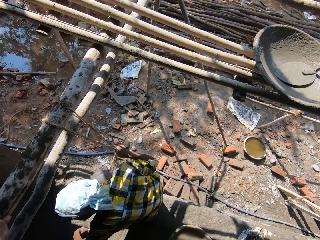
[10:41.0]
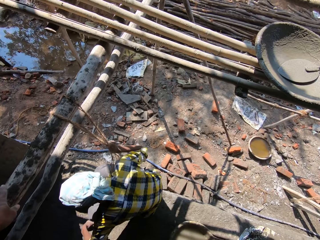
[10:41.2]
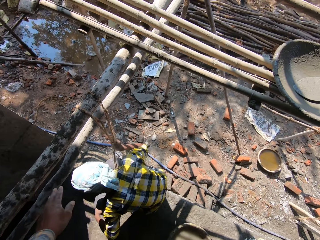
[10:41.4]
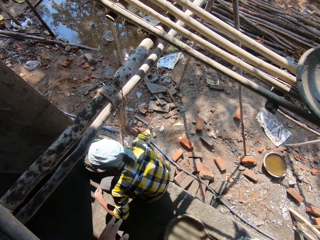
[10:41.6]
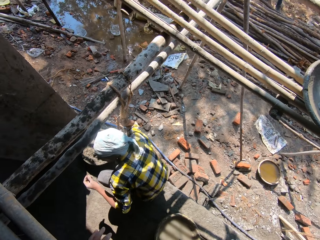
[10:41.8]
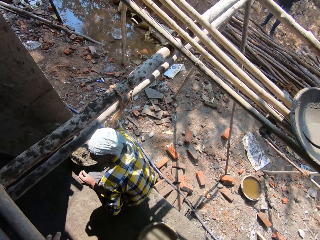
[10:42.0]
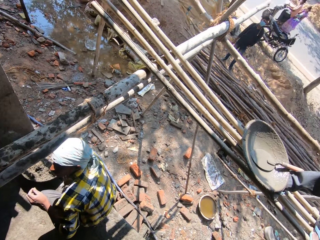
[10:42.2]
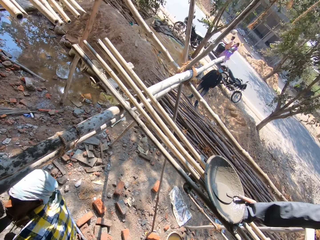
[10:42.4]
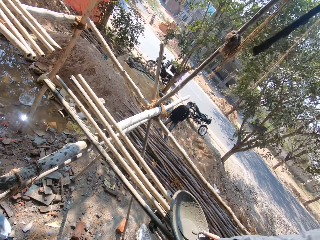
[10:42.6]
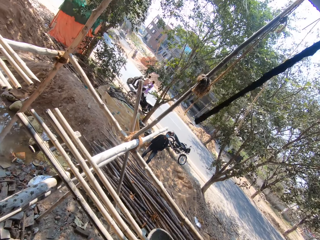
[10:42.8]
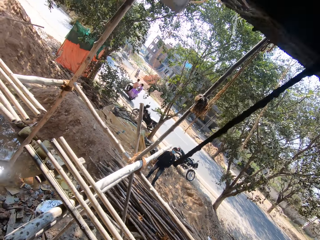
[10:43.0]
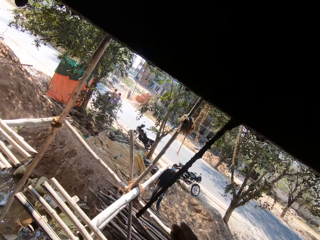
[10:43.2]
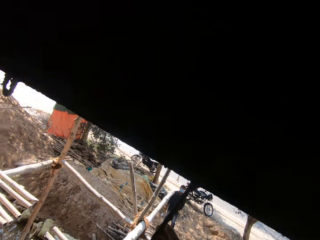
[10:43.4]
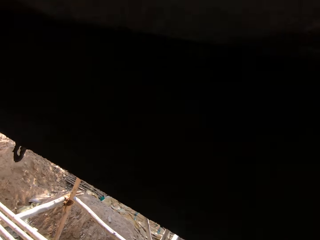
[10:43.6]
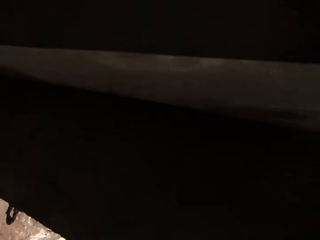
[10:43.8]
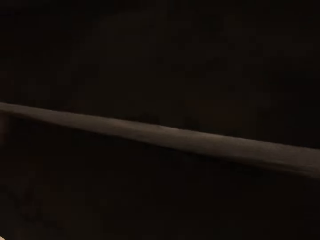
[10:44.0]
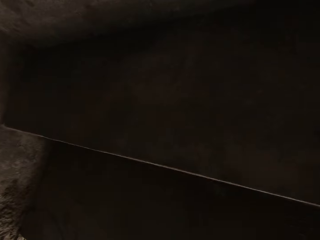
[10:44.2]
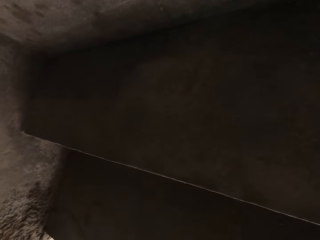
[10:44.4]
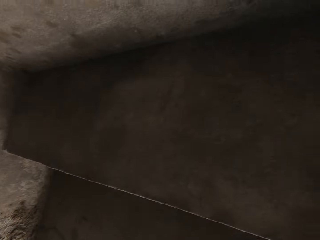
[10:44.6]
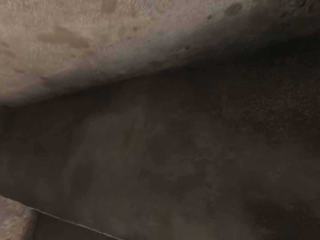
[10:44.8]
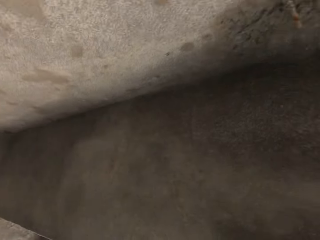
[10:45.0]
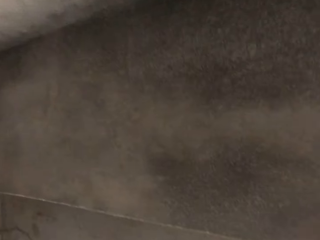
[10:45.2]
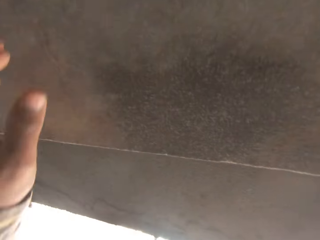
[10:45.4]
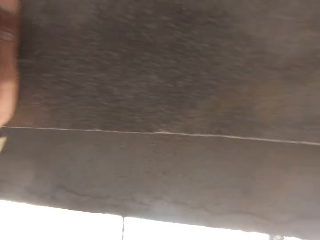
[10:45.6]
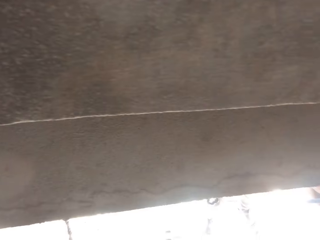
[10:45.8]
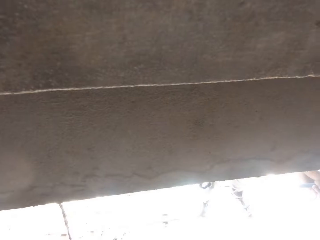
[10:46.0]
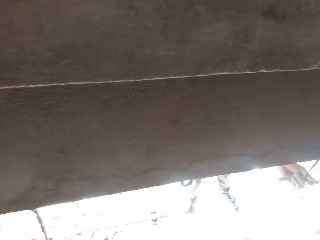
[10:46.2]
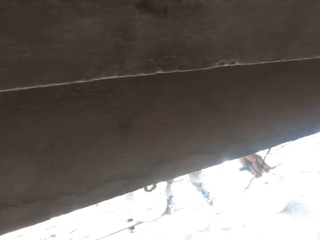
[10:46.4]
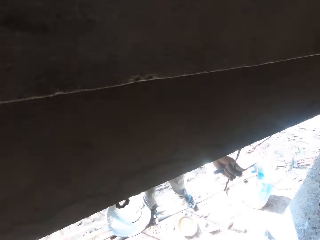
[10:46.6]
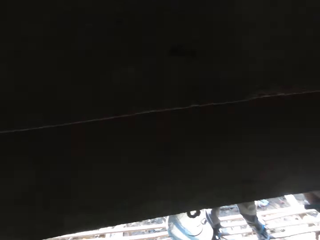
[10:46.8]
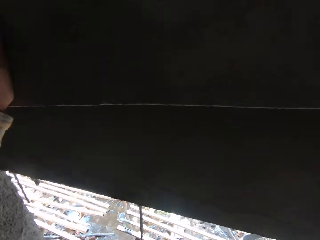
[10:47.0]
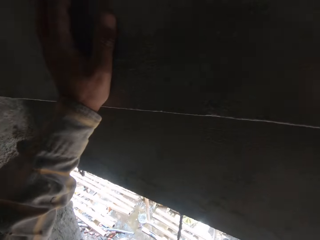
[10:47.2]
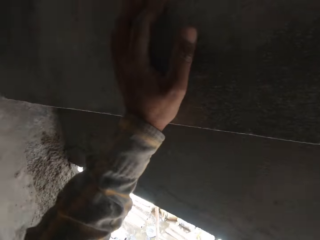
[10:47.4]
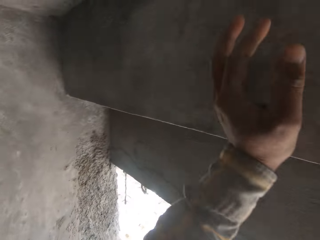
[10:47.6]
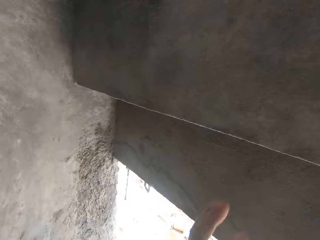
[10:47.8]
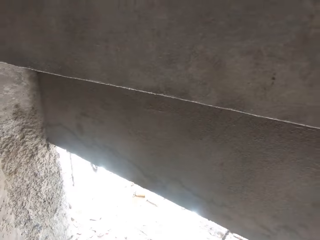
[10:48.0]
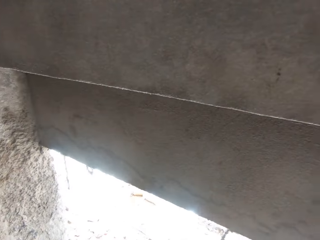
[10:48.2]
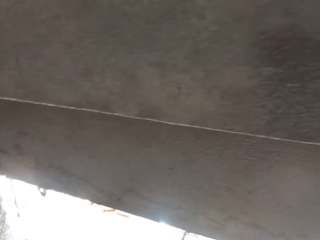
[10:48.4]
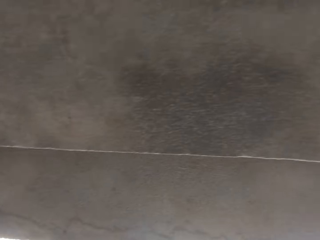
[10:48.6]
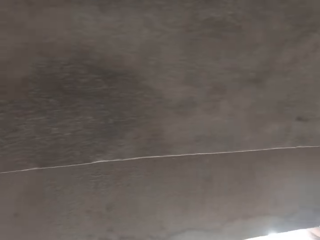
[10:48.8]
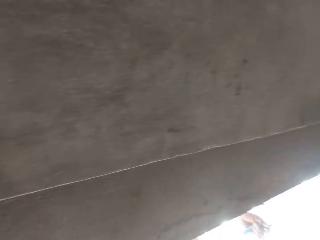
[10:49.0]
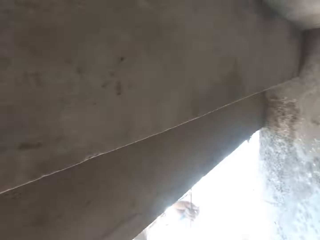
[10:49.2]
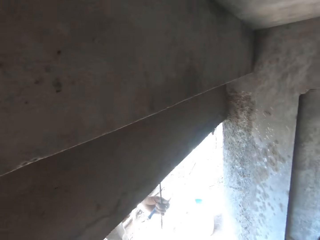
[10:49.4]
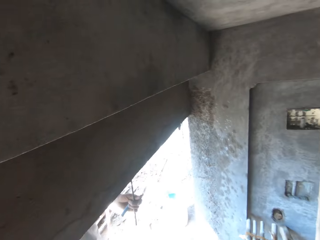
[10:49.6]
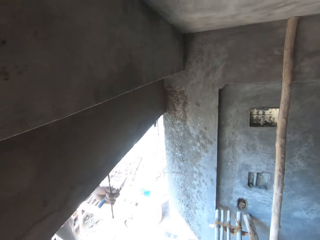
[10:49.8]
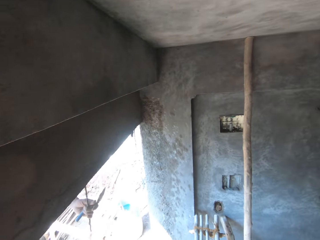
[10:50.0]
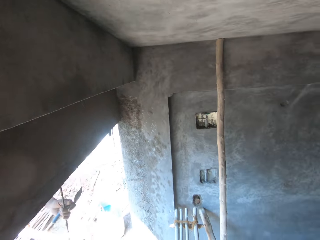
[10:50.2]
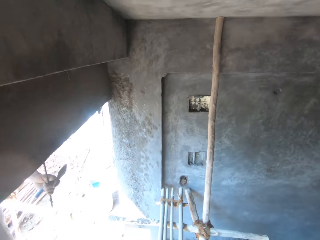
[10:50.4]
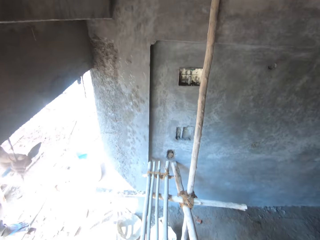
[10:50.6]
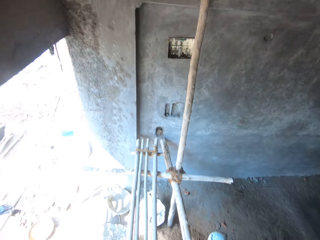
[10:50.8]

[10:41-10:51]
The camera wearer moves the hand on the wood. They move the hand on the wall. They hold the wall. They move the hand from the wall.

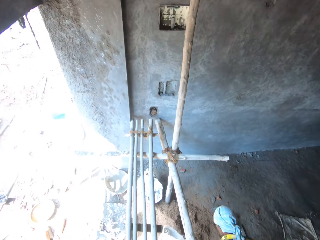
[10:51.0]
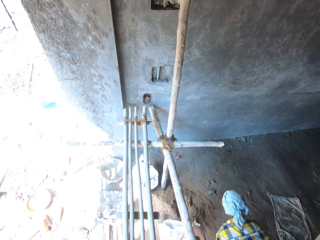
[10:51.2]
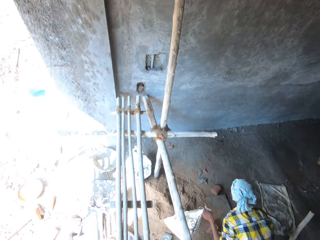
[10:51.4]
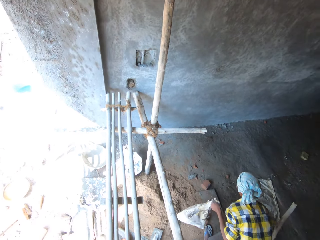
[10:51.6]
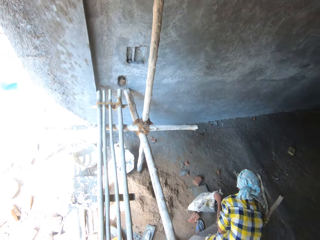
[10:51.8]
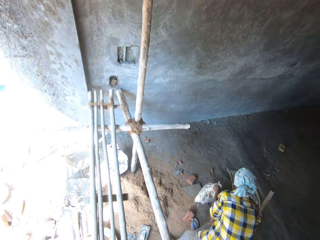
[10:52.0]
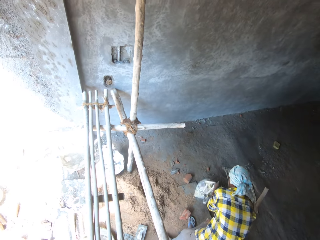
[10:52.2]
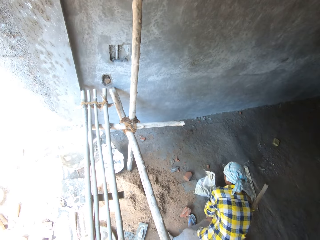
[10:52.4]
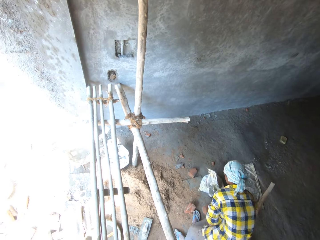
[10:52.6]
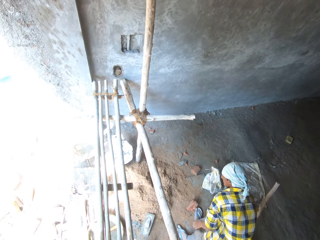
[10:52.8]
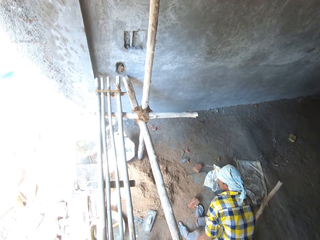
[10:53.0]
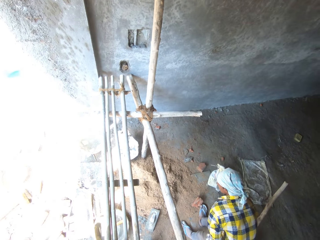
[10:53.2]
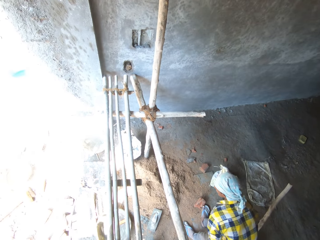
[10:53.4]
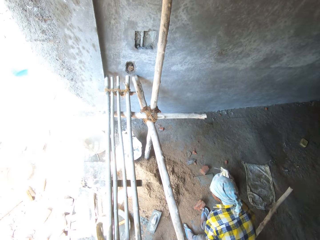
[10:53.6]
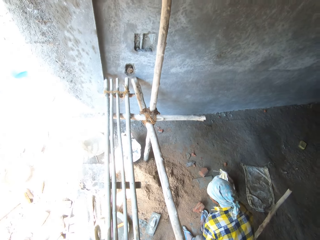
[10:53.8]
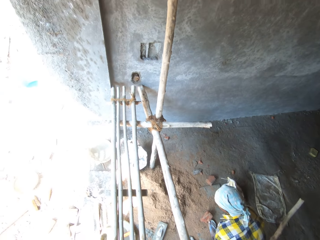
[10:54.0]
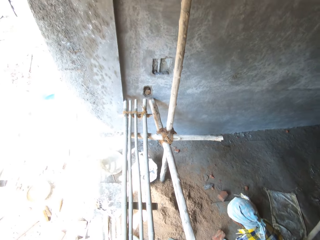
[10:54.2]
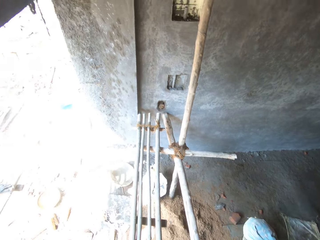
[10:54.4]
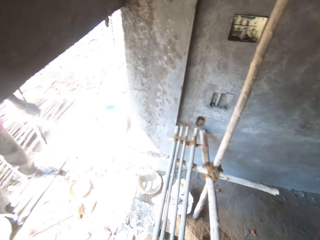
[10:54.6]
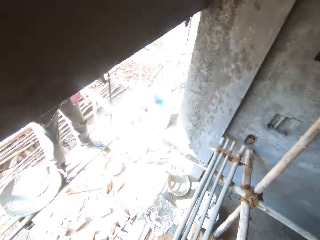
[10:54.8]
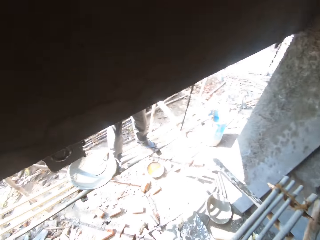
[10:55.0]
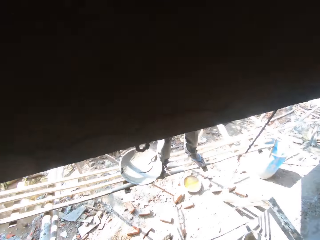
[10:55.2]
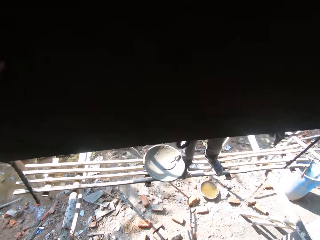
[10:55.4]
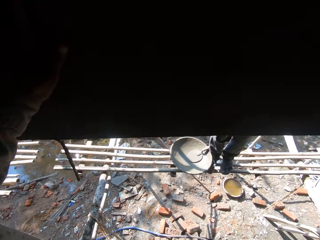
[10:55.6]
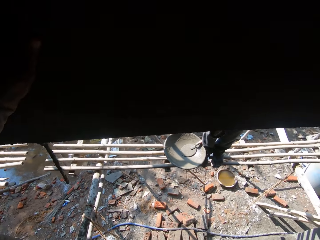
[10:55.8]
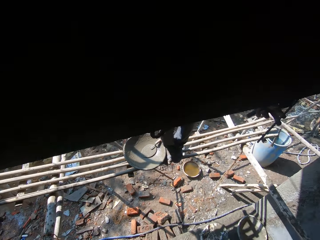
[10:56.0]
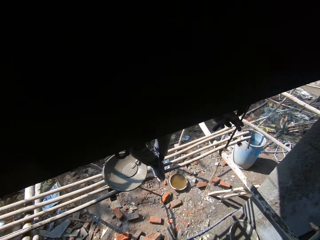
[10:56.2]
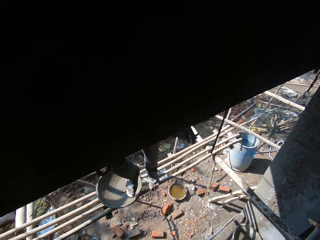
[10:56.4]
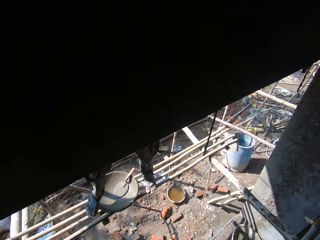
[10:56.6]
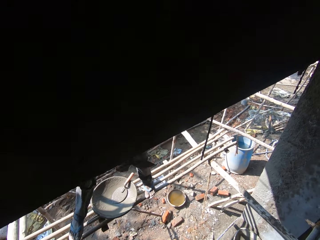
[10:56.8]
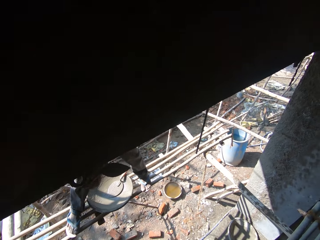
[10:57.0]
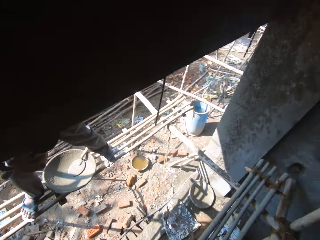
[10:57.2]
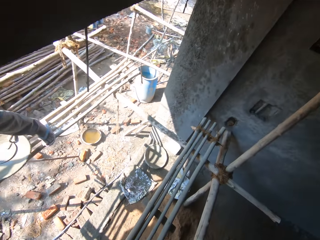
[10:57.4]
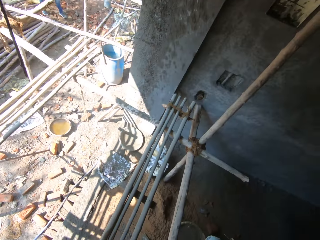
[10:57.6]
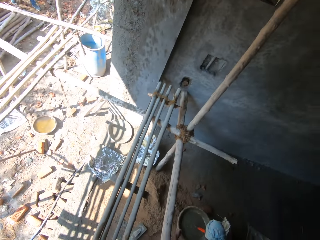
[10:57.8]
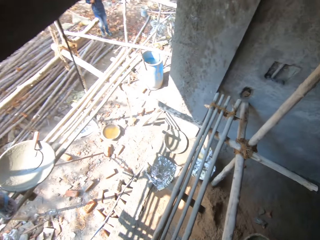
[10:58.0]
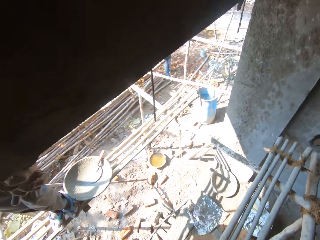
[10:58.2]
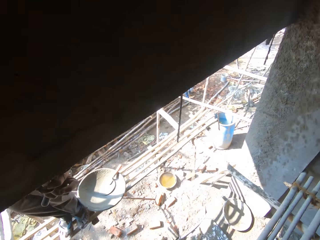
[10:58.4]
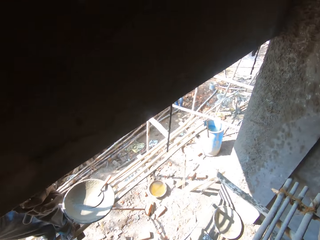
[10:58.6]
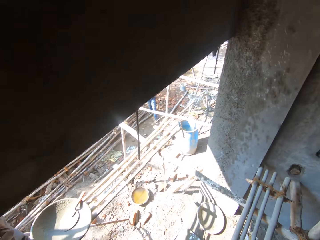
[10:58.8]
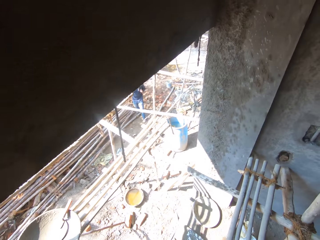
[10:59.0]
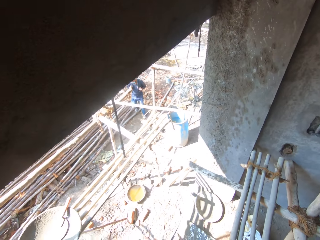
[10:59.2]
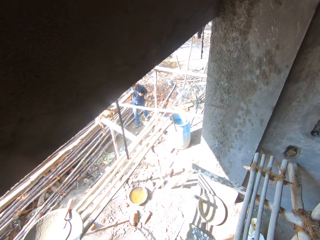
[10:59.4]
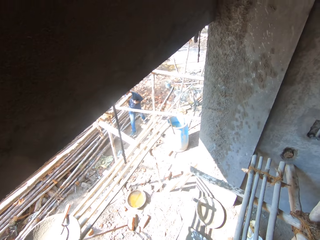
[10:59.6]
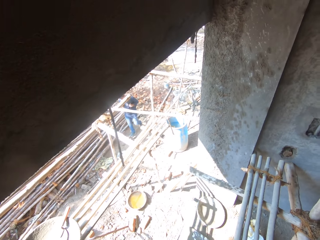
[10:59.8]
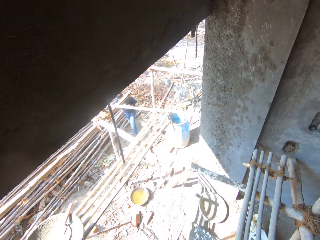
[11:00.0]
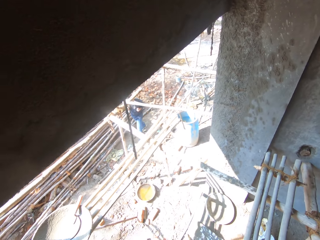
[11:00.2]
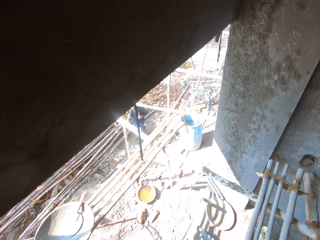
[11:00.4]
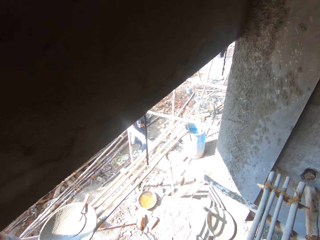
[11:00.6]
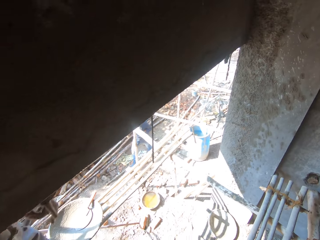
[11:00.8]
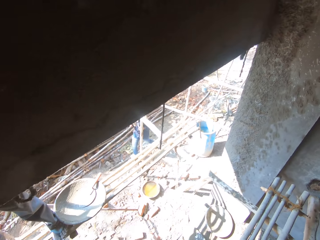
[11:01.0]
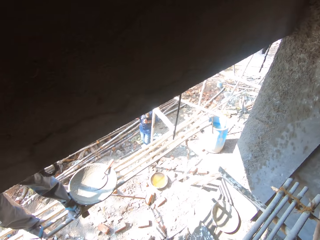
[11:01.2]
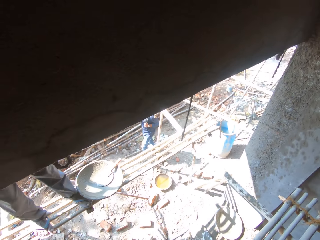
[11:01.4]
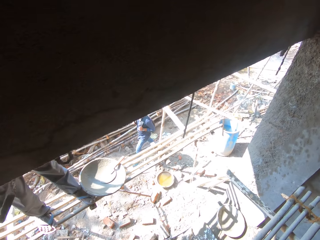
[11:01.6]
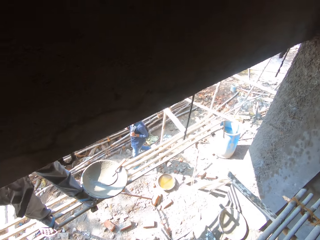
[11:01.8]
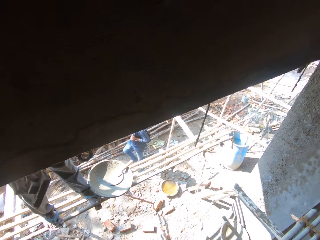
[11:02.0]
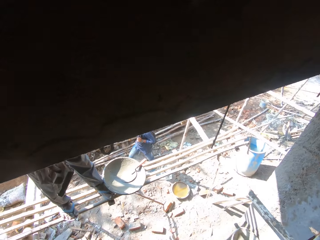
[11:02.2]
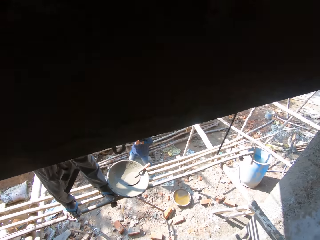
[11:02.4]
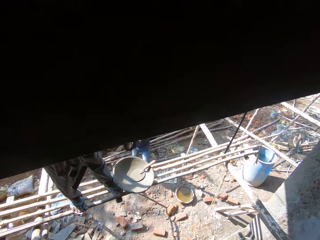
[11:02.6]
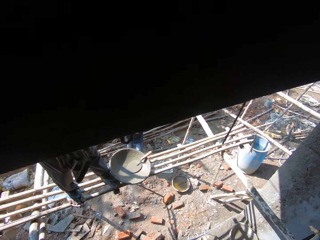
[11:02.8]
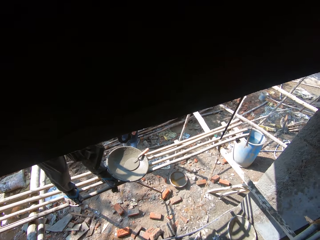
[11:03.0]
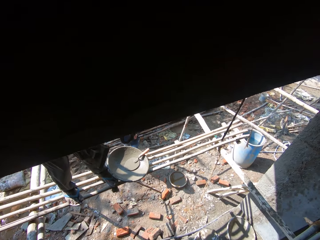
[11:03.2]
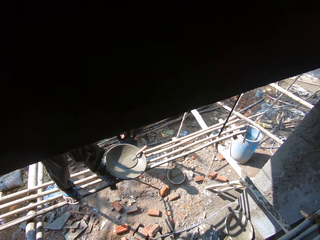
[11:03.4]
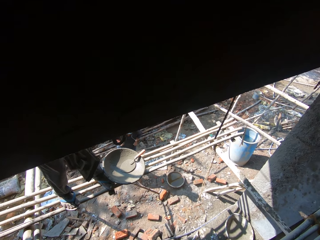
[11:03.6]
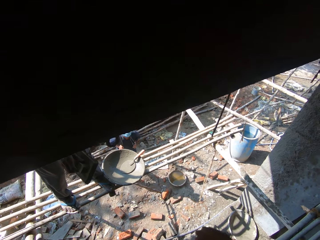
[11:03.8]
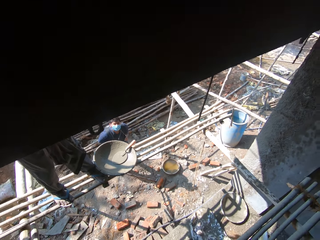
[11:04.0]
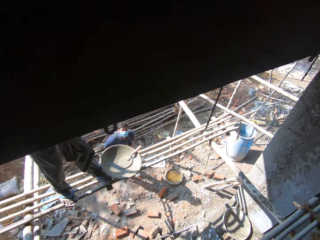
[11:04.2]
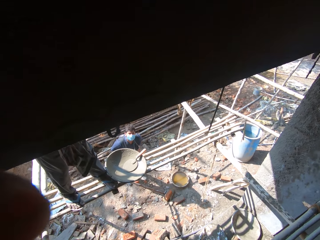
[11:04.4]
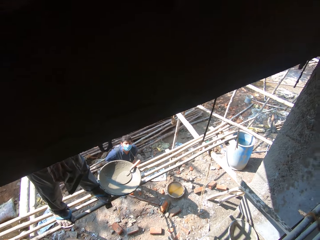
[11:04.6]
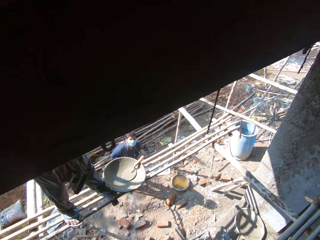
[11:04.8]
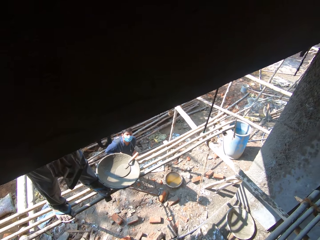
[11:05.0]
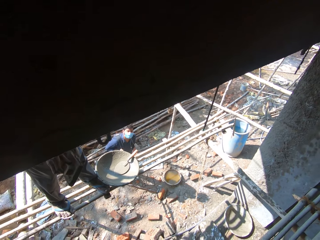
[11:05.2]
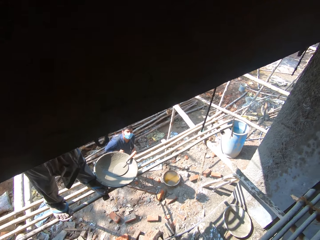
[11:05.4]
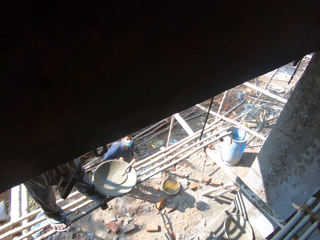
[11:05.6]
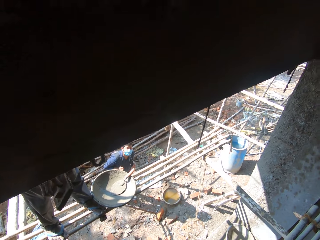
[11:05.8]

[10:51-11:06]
A man picks up a sack and carries the sack. The man puts the sack down. Another man moves on the wood. A third man walks to the building. The second man moves the hand with the trowel. The third man stands. The third man stares at the building. The third man interacts with the camera wearer.
